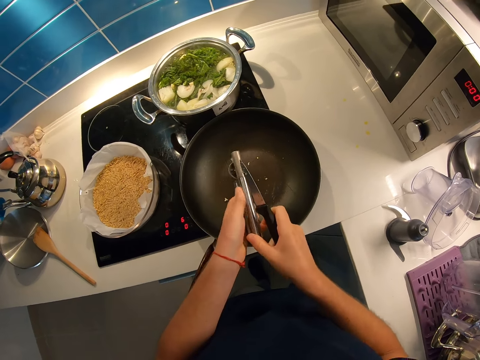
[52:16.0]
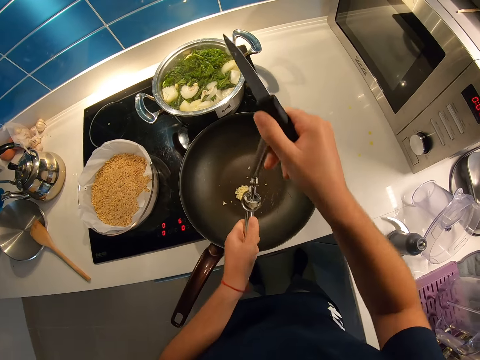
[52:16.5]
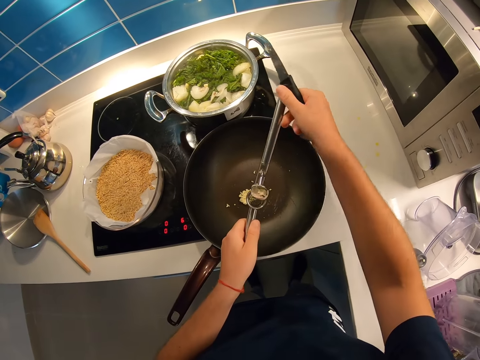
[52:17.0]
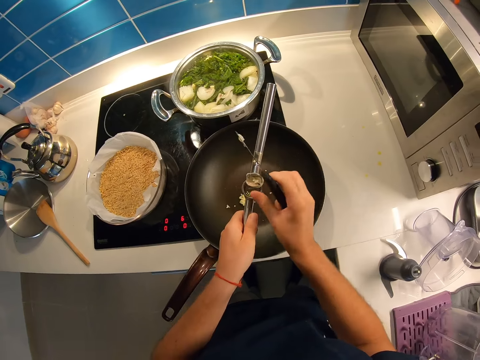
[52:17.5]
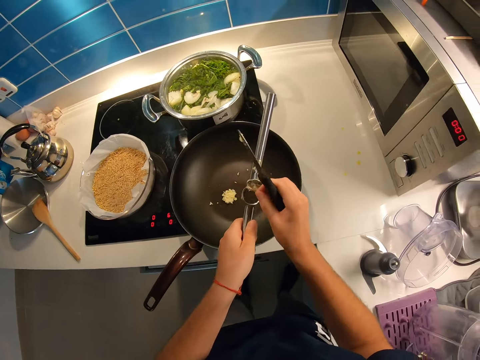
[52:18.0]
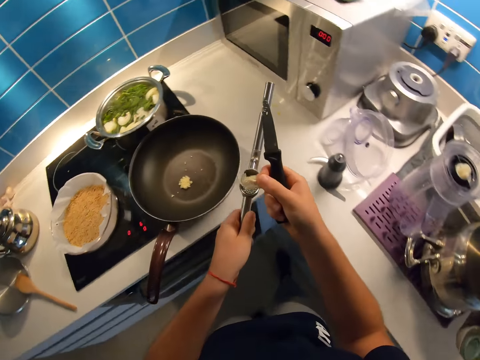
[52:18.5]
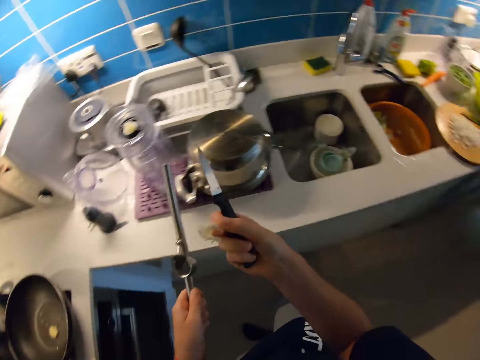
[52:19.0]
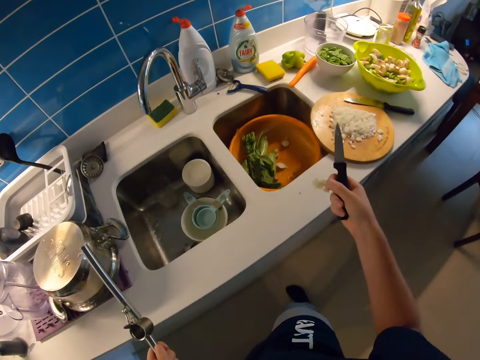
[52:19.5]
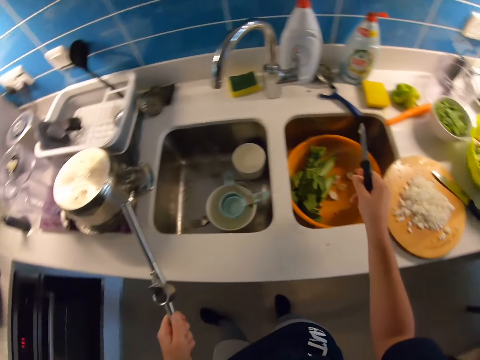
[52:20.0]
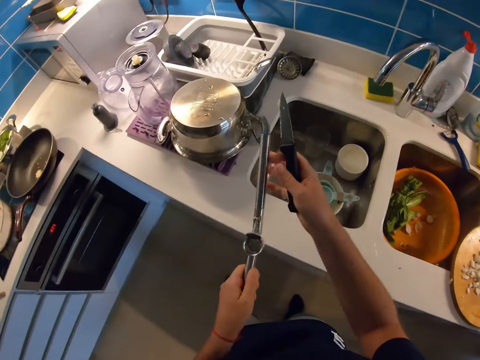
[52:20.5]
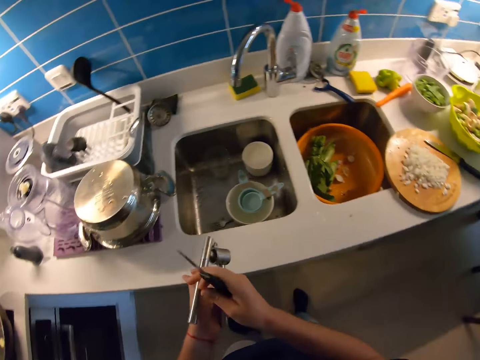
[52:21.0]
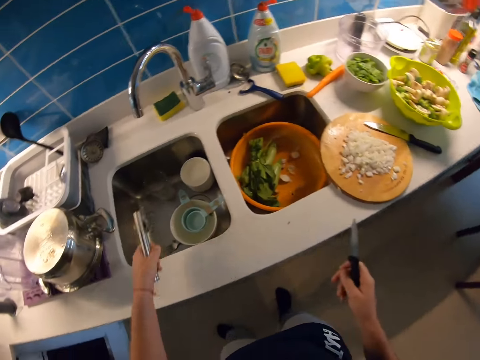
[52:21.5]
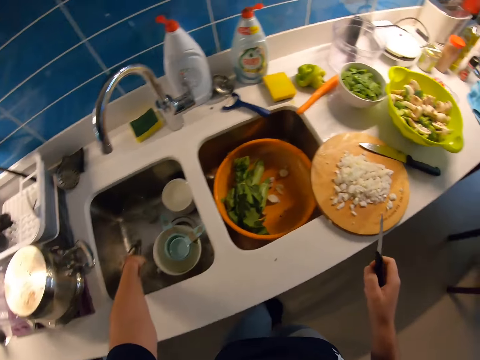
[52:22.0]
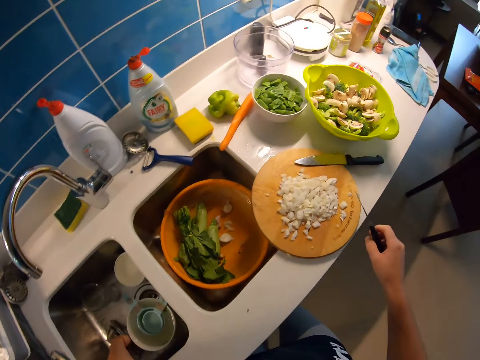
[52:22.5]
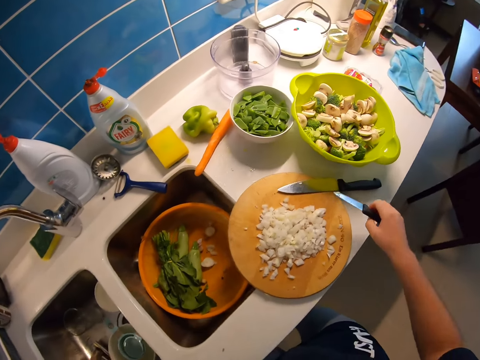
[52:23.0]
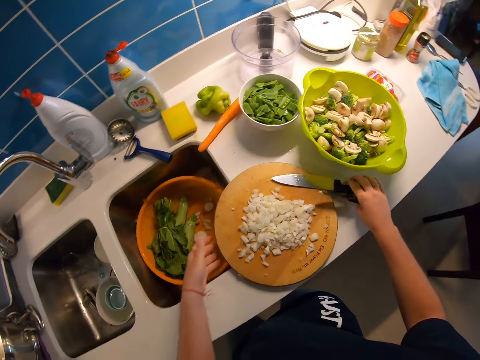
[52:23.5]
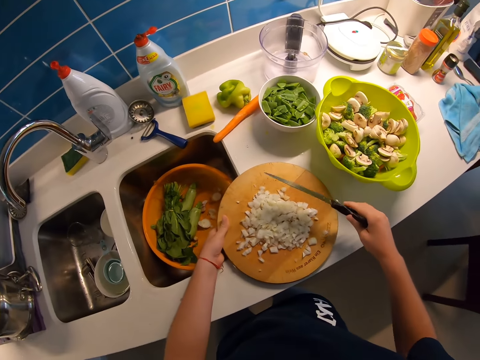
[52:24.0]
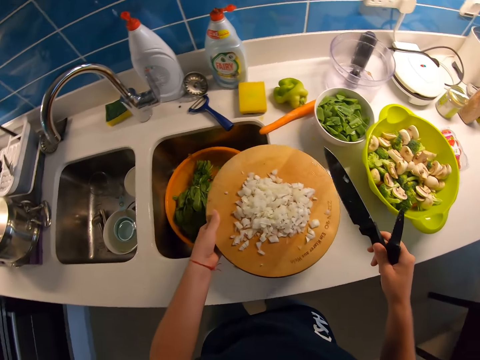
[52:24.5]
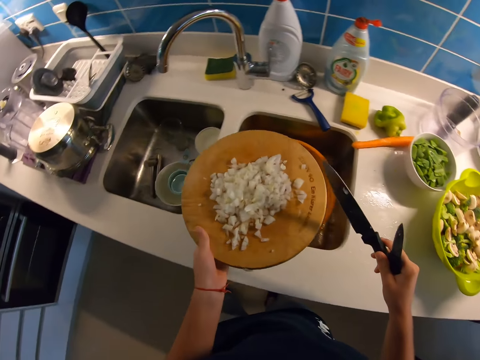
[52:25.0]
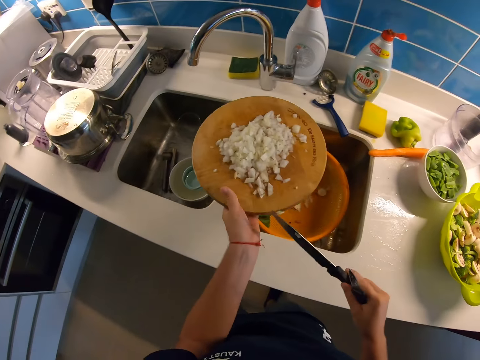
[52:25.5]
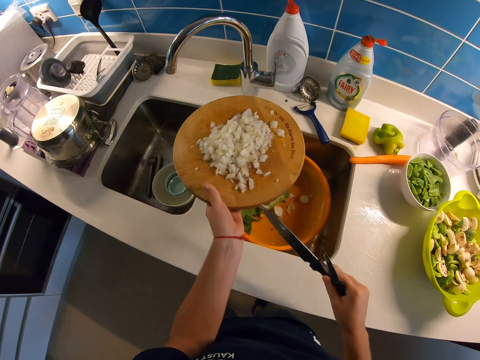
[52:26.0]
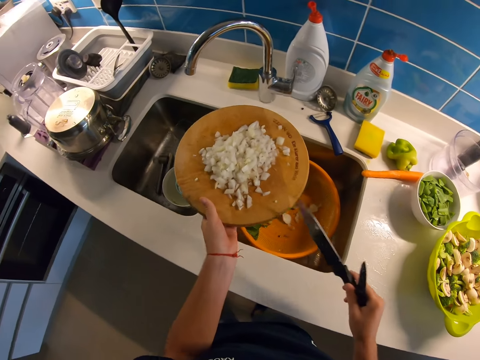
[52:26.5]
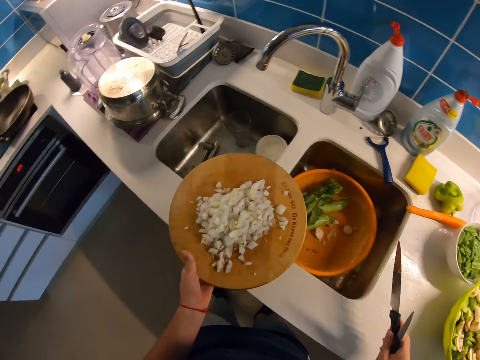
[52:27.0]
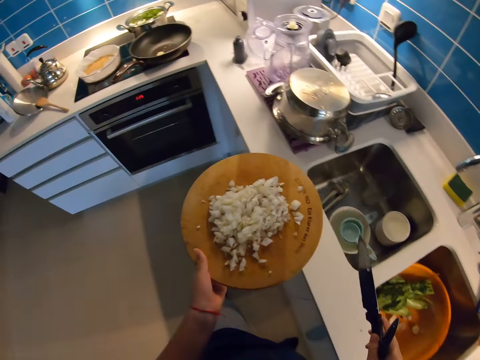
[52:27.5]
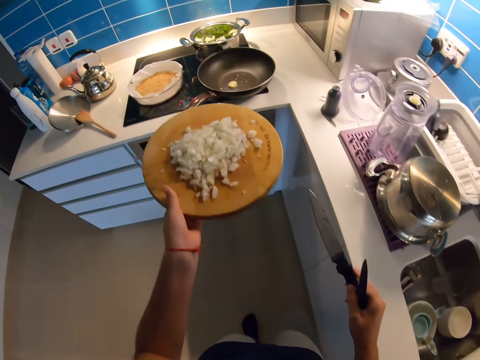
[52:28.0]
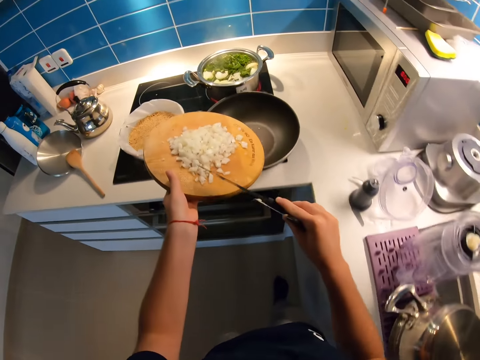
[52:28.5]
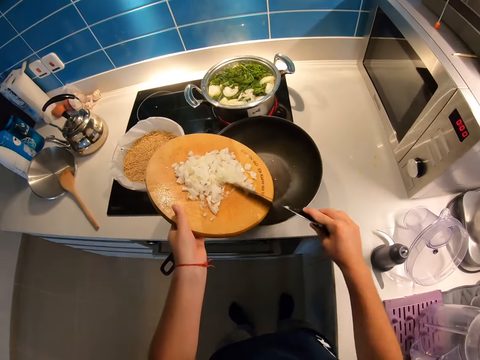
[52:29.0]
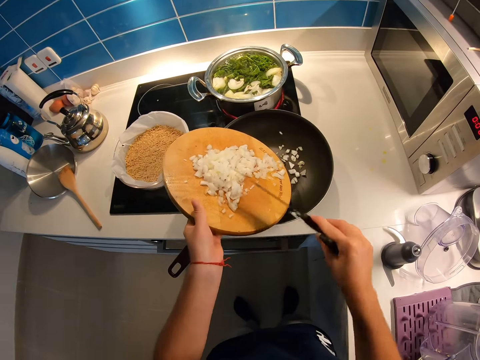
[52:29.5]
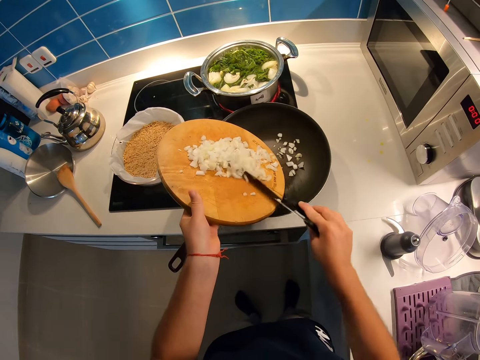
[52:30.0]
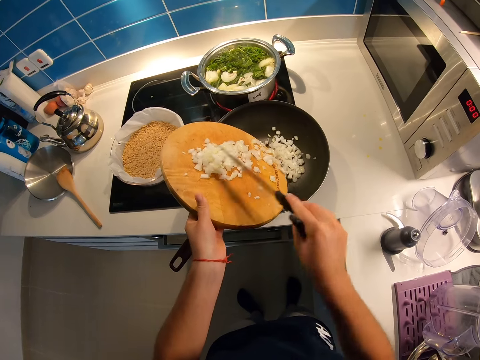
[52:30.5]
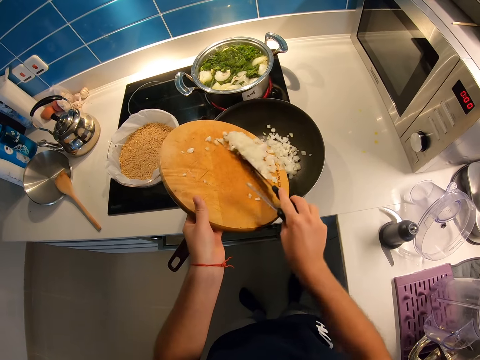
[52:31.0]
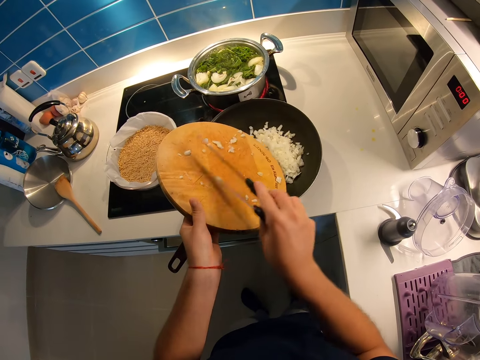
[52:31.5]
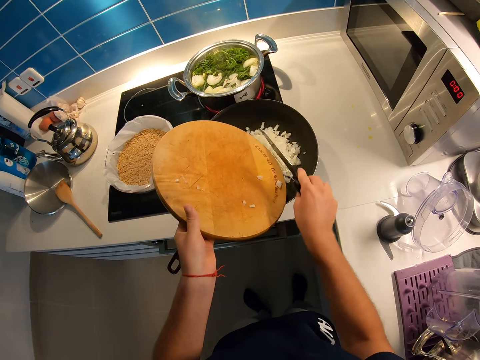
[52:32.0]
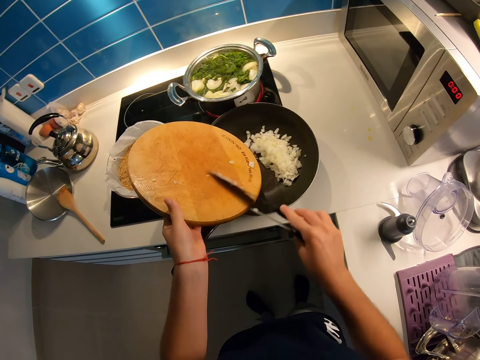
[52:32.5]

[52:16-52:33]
The camera wearer opens the stainless steel manual squeezer handle with her right hand. She removes a filter paper from the stainless steel manual squeezer with her right hand. She walks around the kitchen. She drops the filter paper in the bowl inside the sink. She closes the stainless steel manual squeezer handle with her right hand. She moves the squeezer or peeler. She drops the stainless steel manual squeezer in her left hand inside the sink. She looks around the table. She picks up the longer knife from the table with her right hand. She carries the cutting board with her left hand. She removes a peel. She dusts off the onion slice at the edge of the cutting board with the longer knife in her right hand. She walks towards the fry pan on her left. She scrapes the onion on the cutting board inside the fry pan with the longer knife in her right hand.

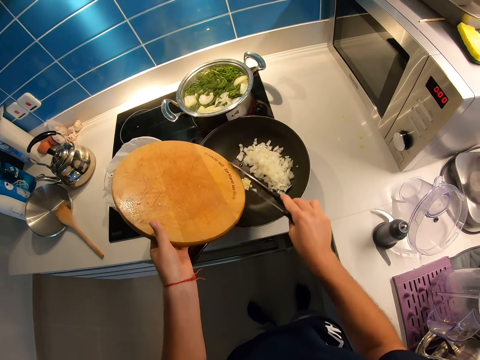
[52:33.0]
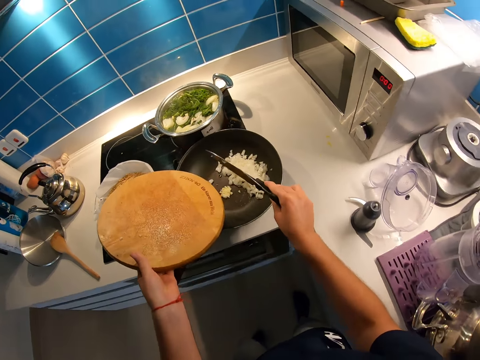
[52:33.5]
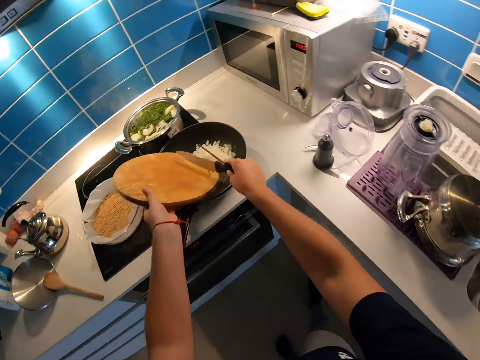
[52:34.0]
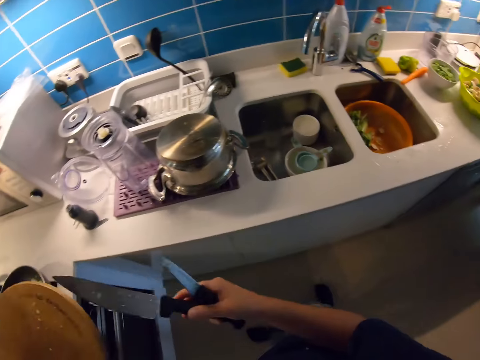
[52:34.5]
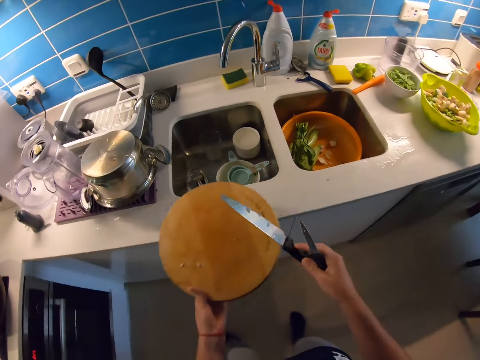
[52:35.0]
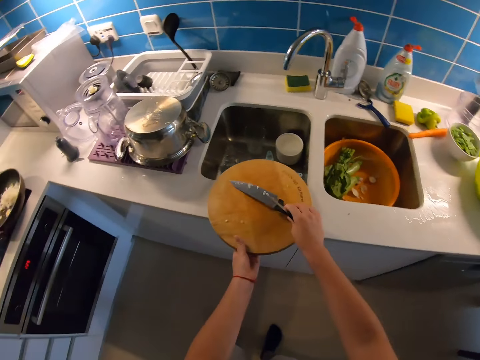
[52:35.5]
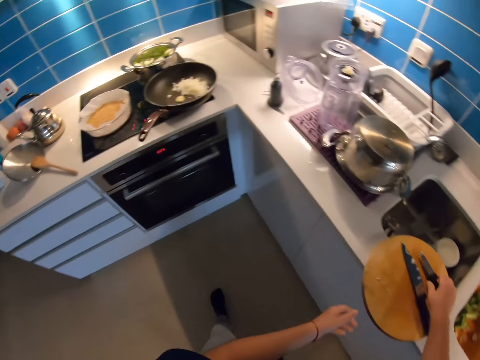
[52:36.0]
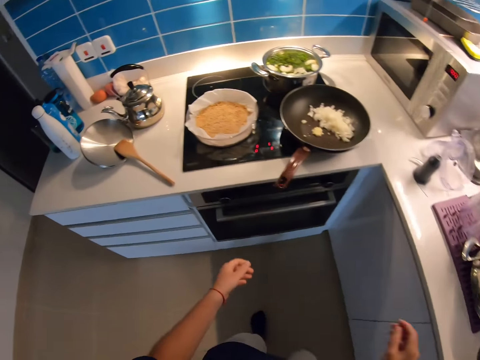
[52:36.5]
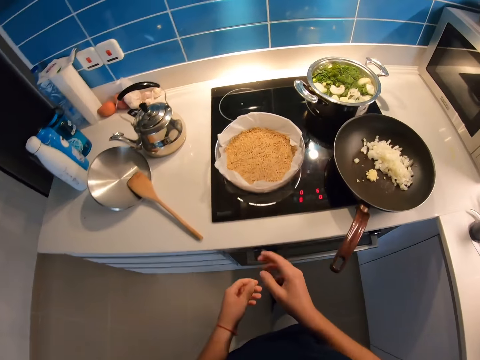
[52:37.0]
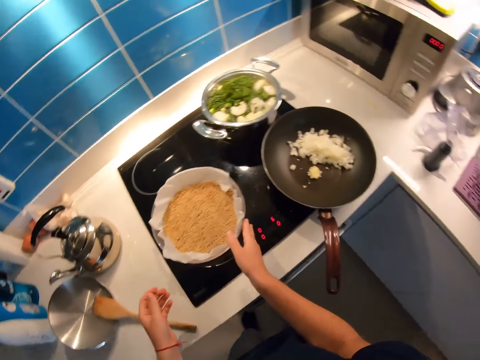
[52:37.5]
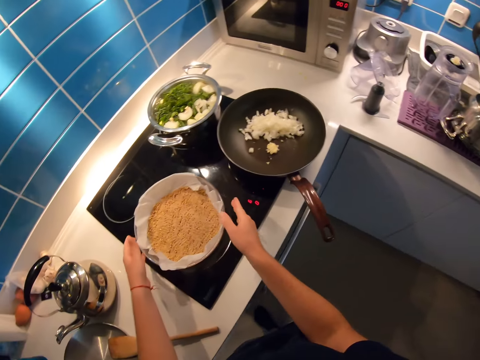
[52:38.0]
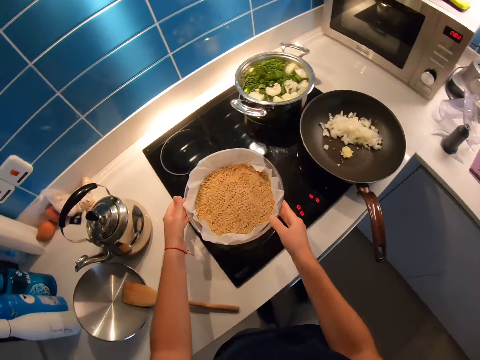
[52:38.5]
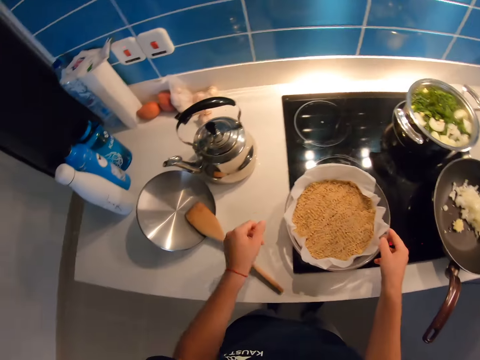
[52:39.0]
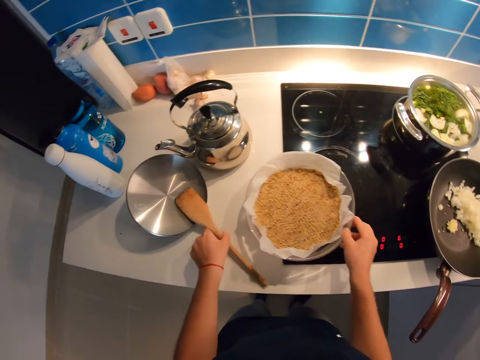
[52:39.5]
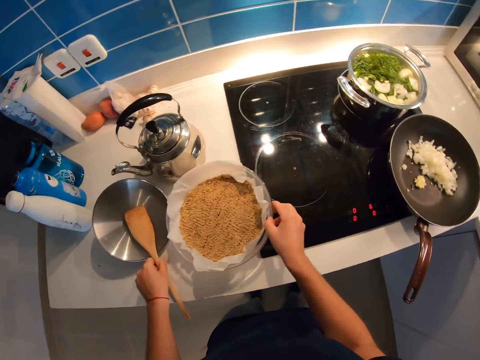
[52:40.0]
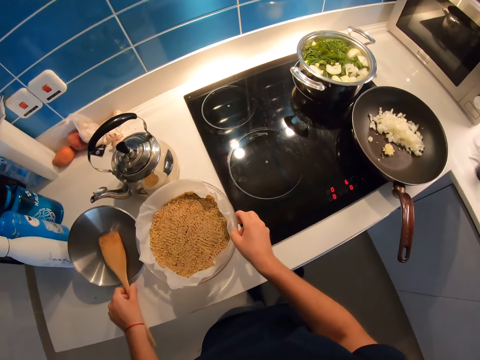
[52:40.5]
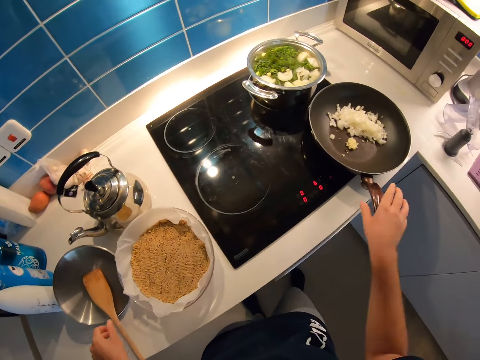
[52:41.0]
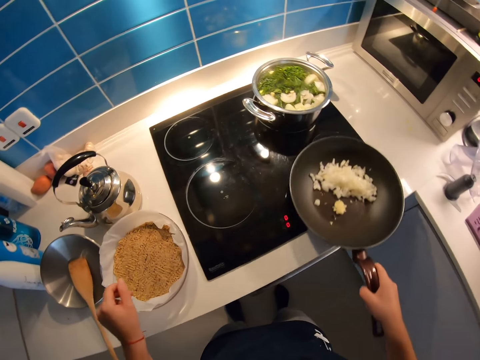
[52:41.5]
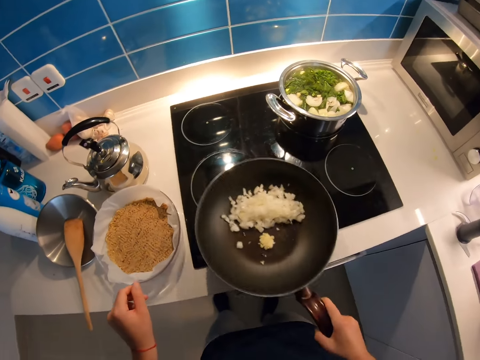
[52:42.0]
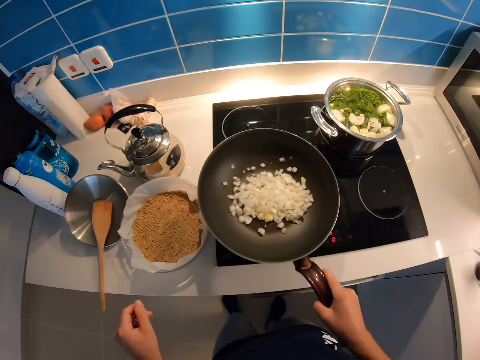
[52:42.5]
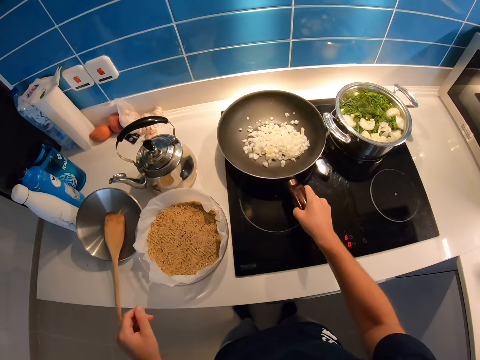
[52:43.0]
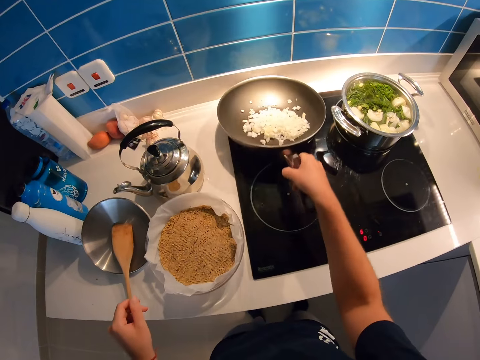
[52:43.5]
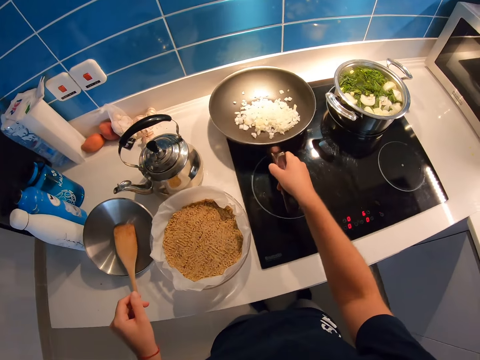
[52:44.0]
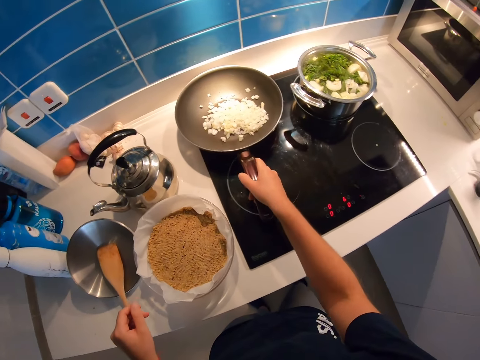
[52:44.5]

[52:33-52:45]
The camera wearer walks towards the sink on her left. She drops the cutting board and the longer knife in both hands on the sink. She walks towards the fry pan on her left. She shifts a pot on the cooker to the kitchen table with her right hand. She moves a wooden spatula. She picks up the fry pan from the cooker with her right hand. She shakes the fry pan in her right hand. She drops the fry pan on the cooker.
